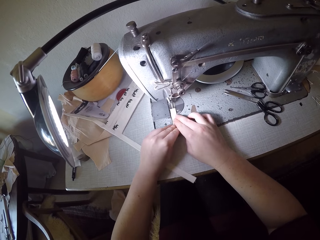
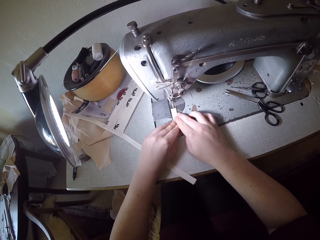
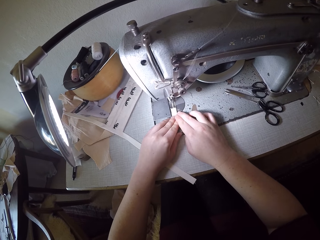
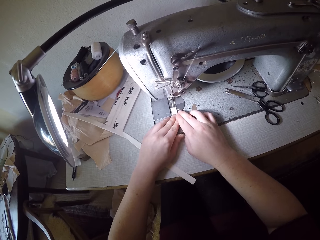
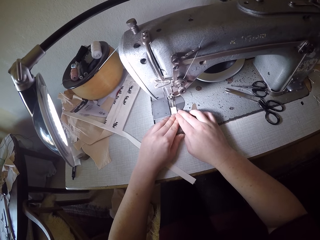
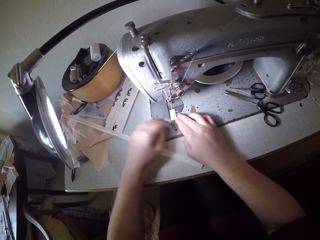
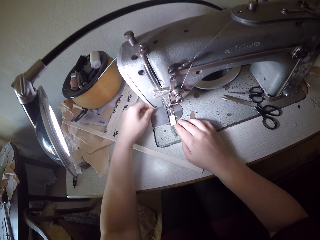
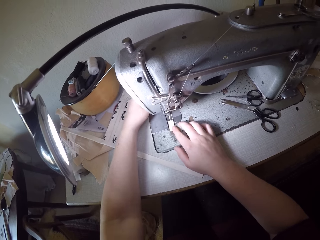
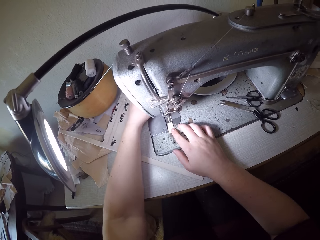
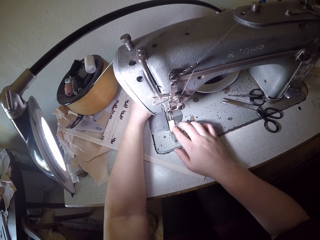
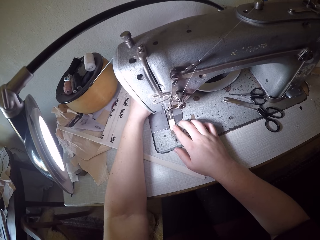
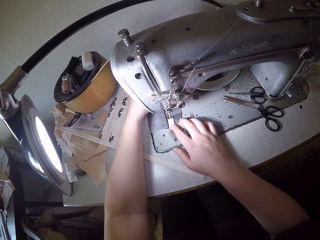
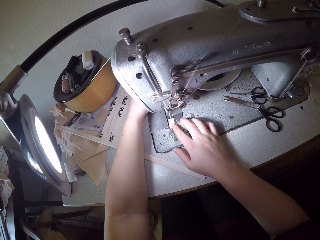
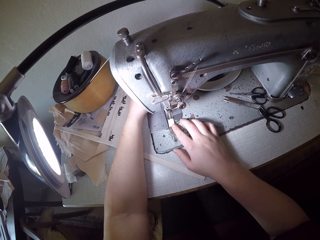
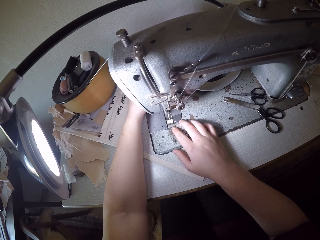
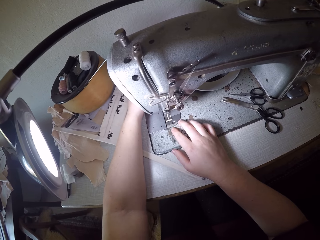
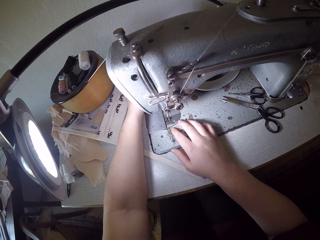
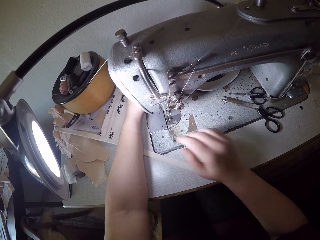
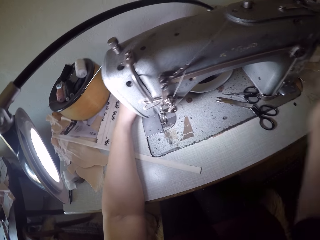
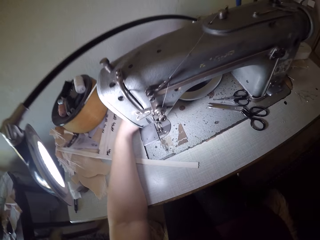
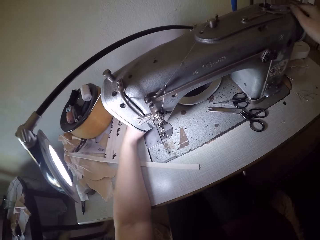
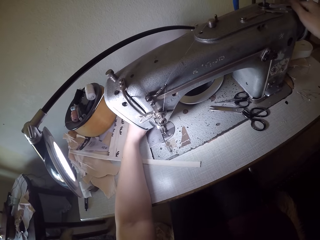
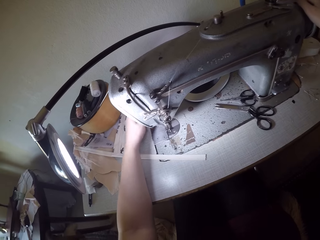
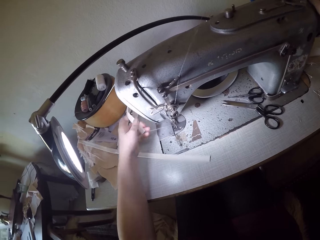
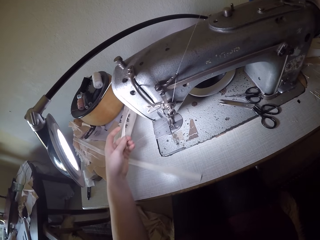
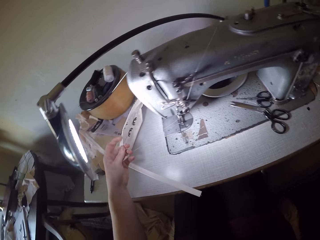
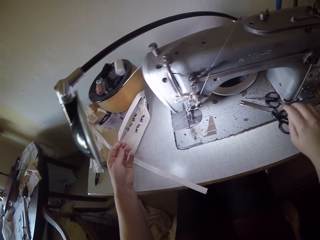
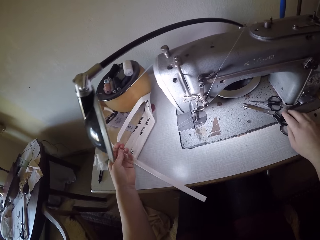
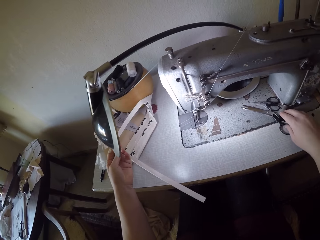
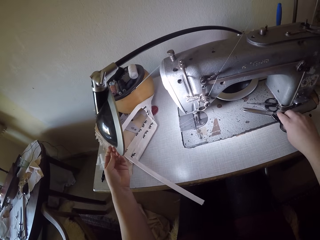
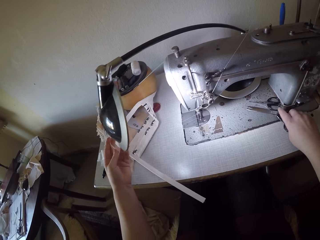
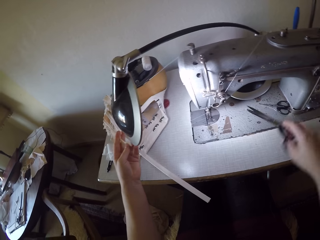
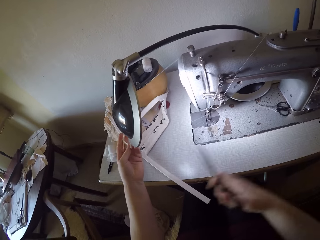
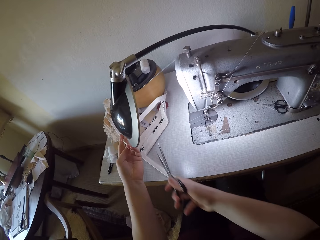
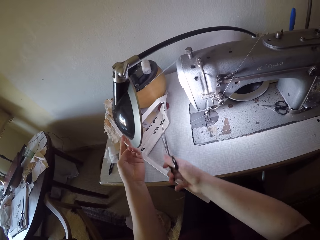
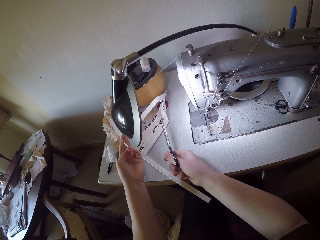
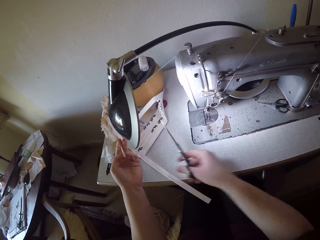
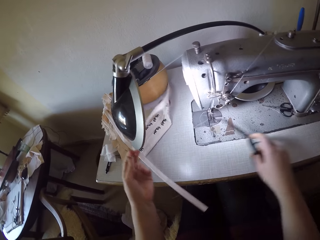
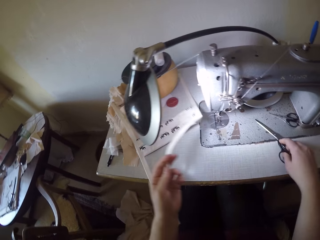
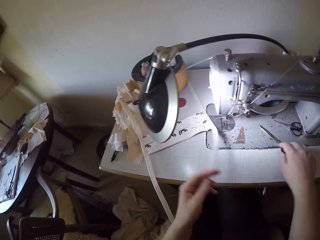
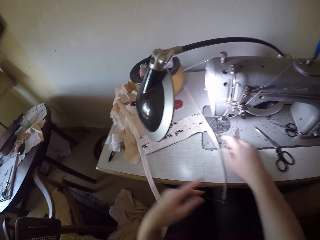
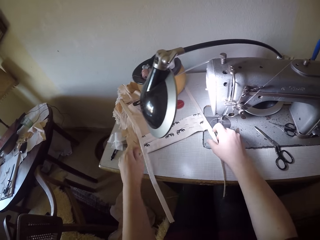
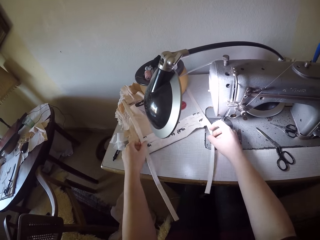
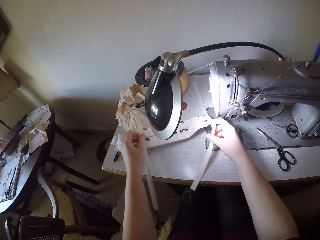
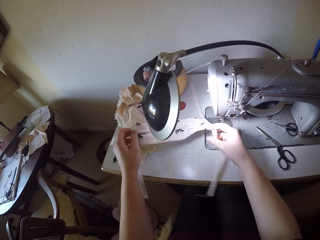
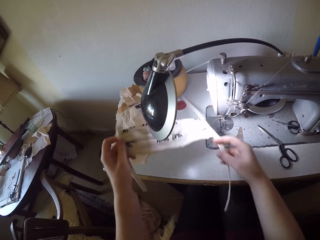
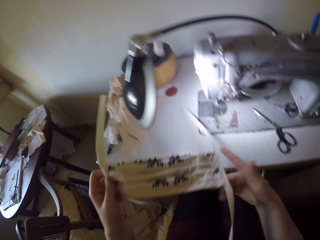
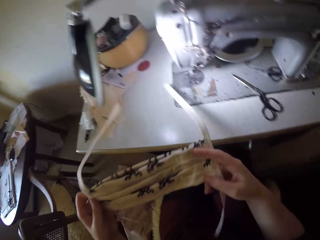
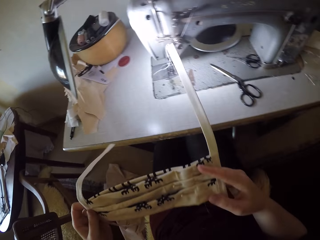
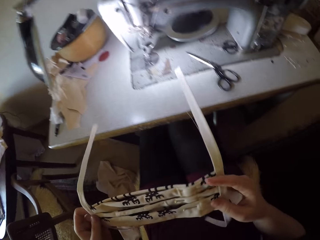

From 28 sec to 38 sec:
The camera wearer removes her left hand from the fabric. She stretches her left hand past the sewing machine. She moves the fabric forwards with her hands along the sewing machine needle. She raises her right hand from the table. She moves her right hand to the far right. She touches the sewing machine. She picks up the fabric with her left hand. She pulls the mask. She picks up the scissors on the sewing machine with her right hand. She cuts the threads with the scissors. She drops the scissors on the sewing machine. She drops the fabric in her left hand. She picks up the fabric with both hands.

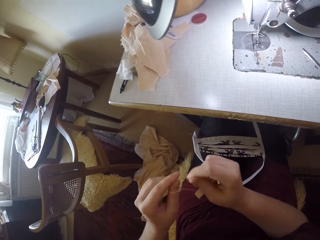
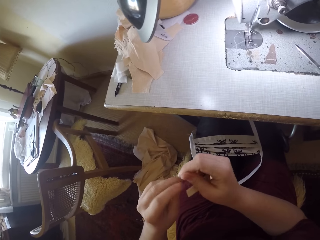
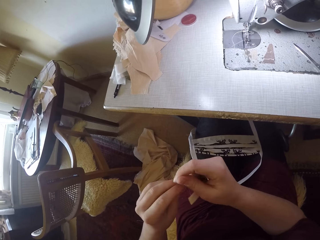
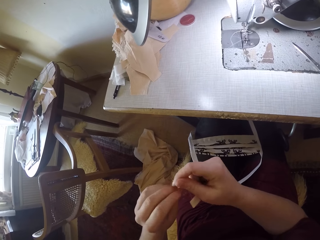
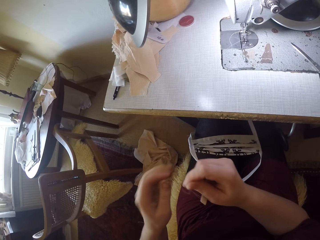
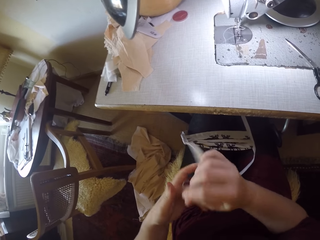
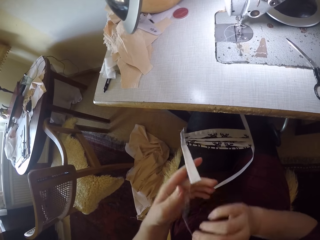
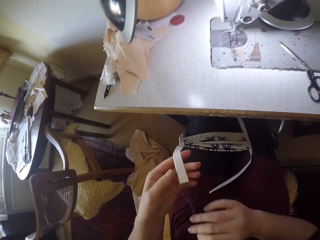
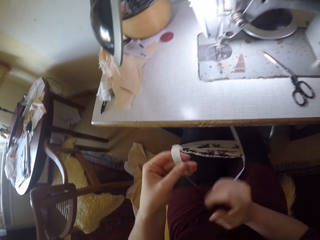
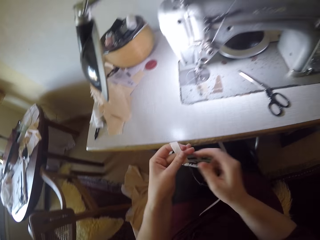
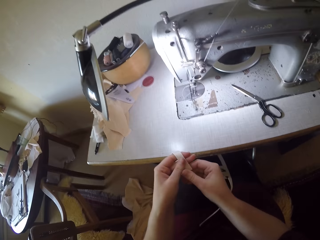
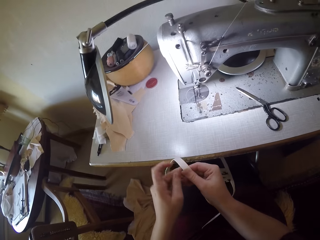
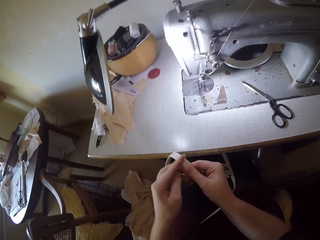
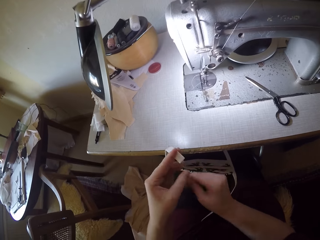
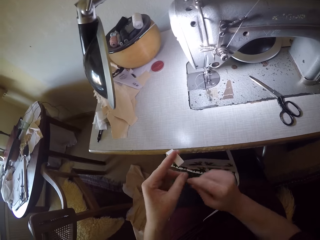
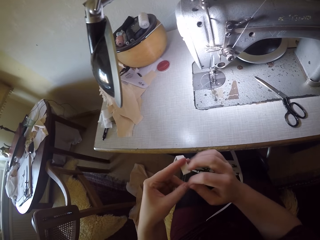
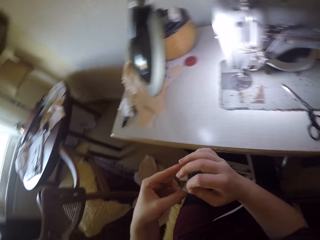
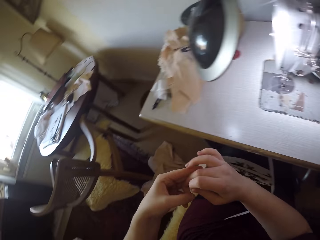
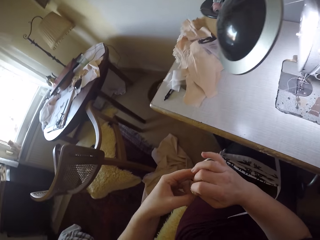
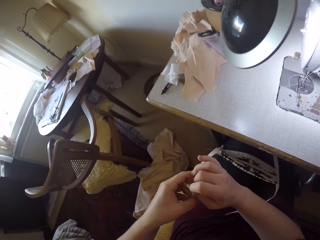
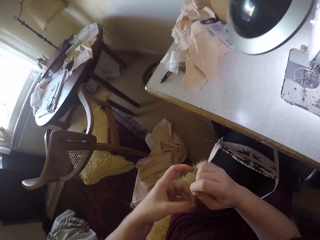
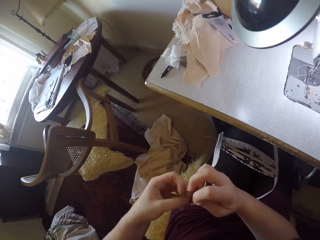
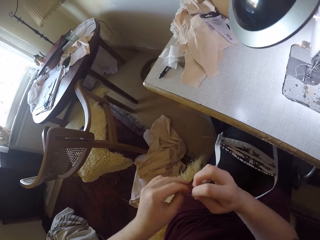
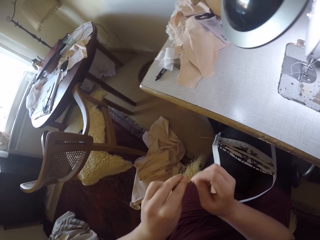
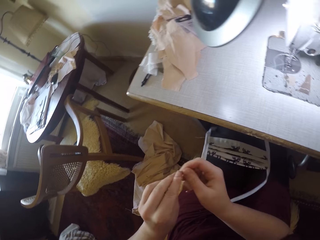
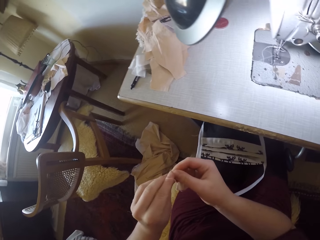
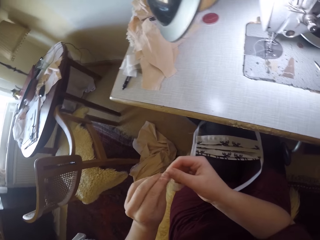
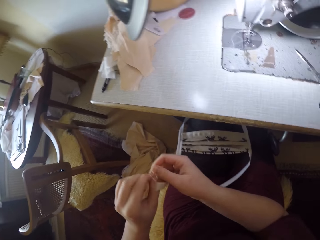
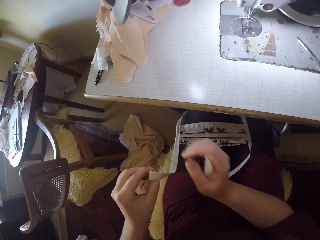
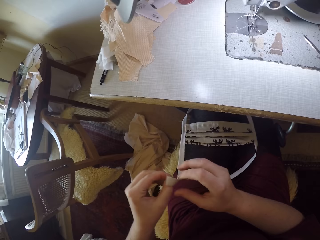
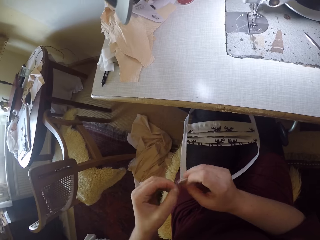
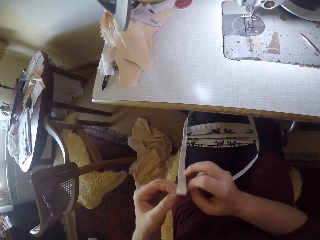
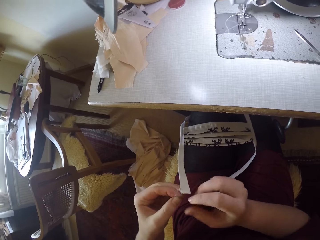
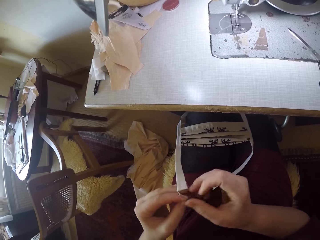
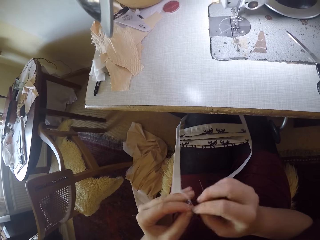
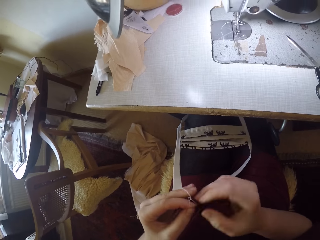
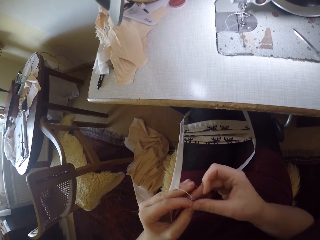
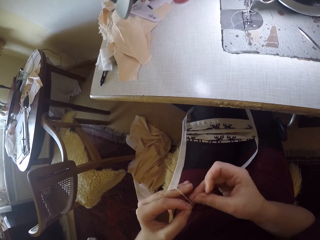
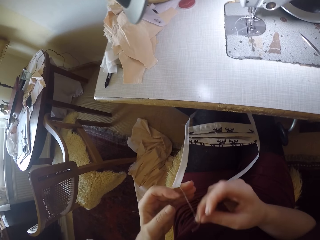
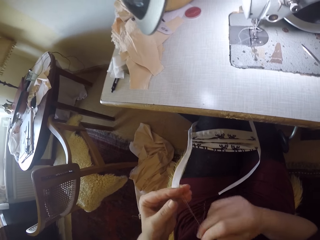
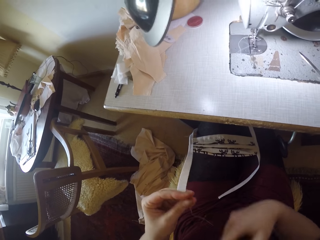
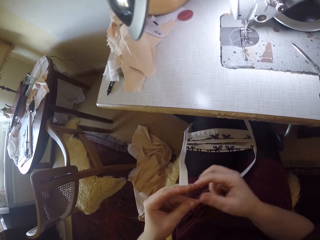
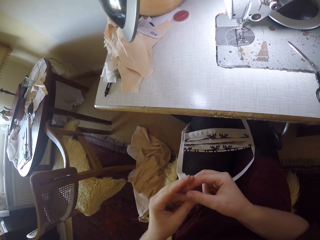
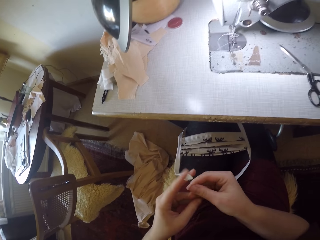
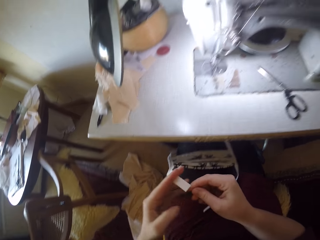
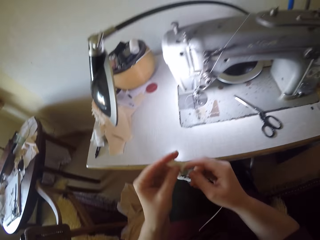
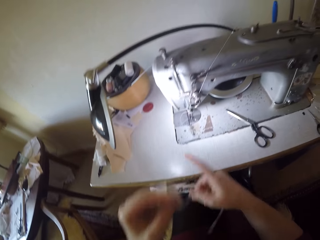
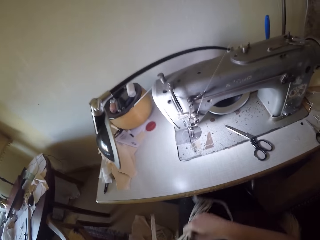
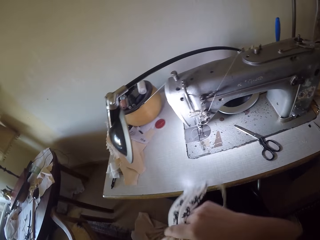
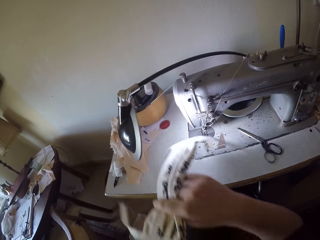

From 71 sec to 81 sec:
The camera wearer pulls the thread. She holds the fabric with both hands. She moves her hands around the thread. She twists the thread around her left finger. She removes her right hand from the fabric. She moves her hands around the thread. She lifts the fabric with her hands.
